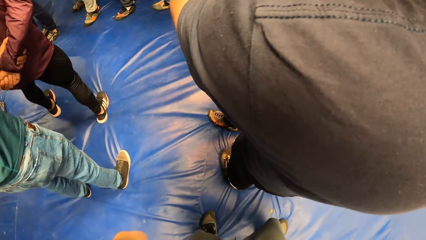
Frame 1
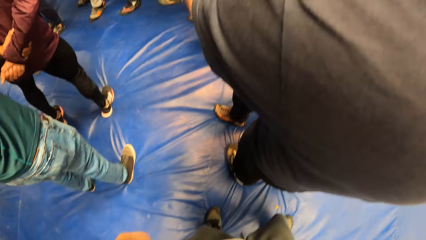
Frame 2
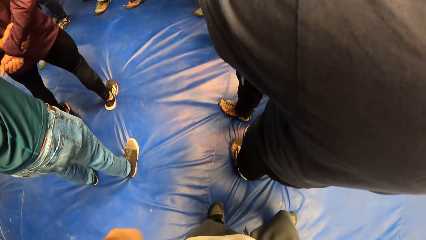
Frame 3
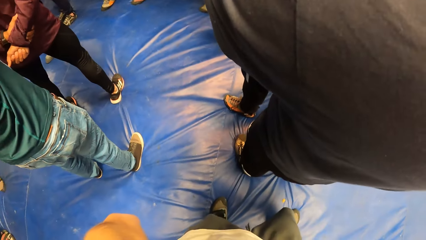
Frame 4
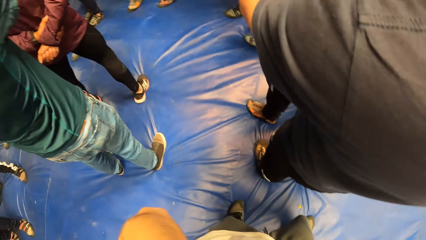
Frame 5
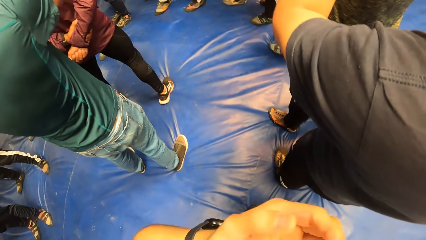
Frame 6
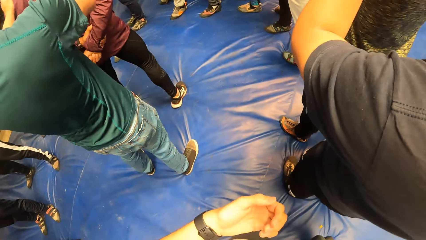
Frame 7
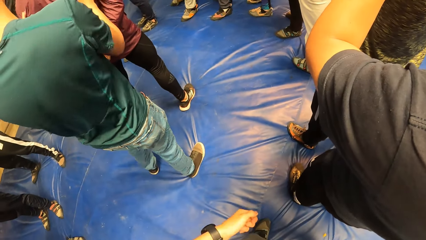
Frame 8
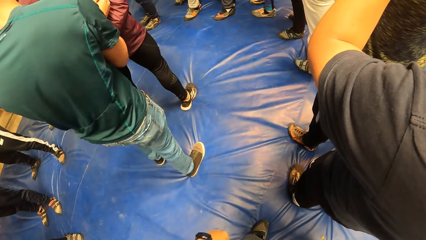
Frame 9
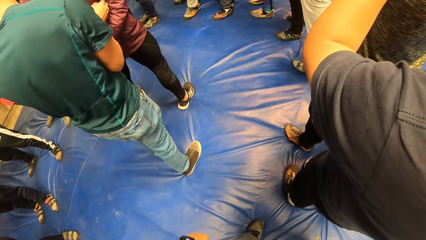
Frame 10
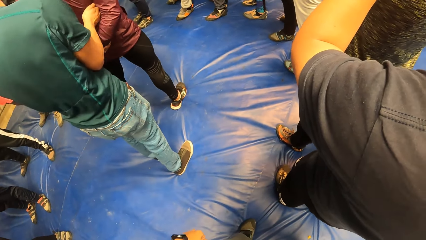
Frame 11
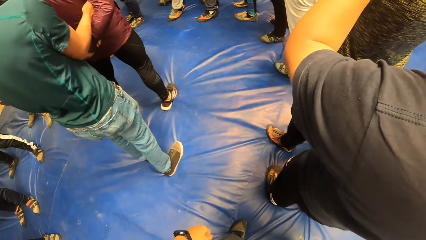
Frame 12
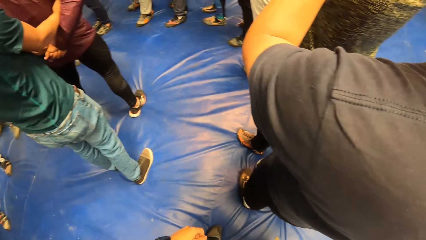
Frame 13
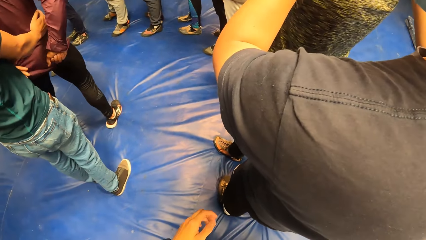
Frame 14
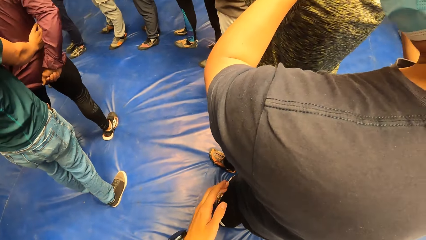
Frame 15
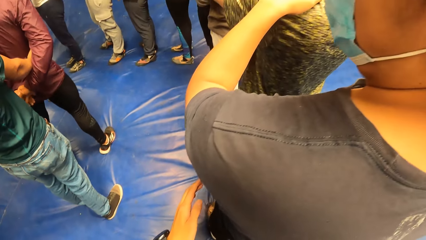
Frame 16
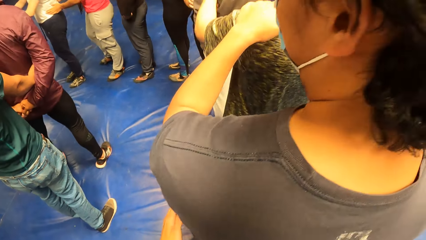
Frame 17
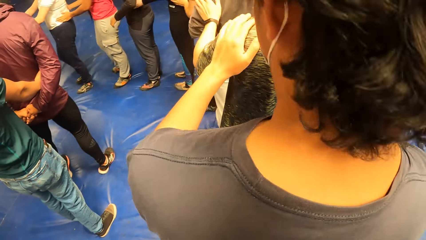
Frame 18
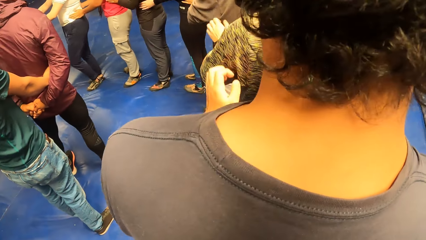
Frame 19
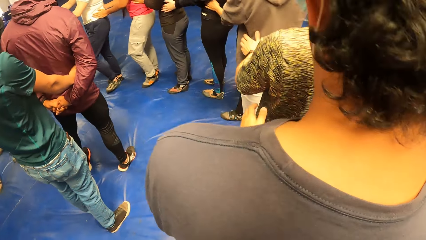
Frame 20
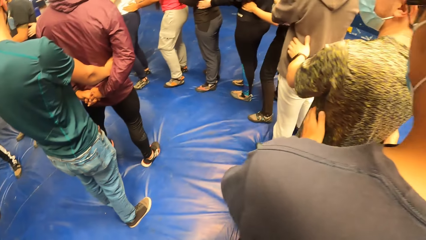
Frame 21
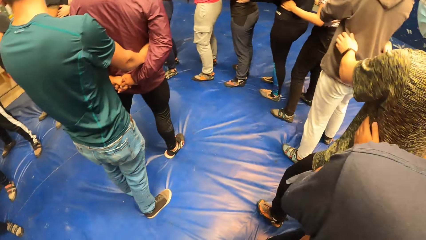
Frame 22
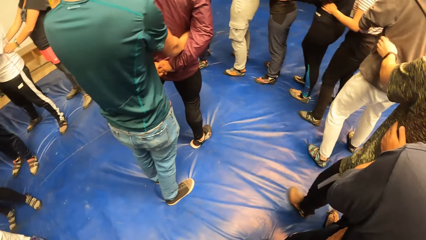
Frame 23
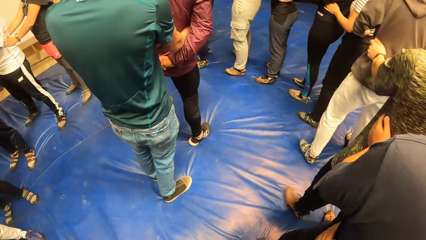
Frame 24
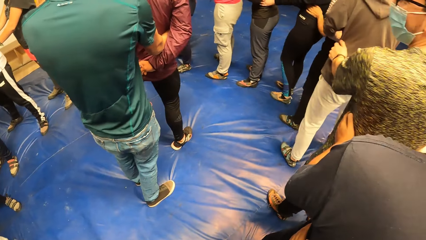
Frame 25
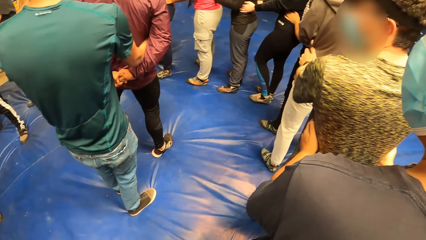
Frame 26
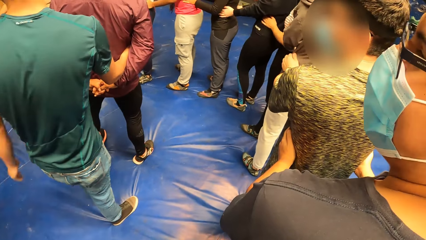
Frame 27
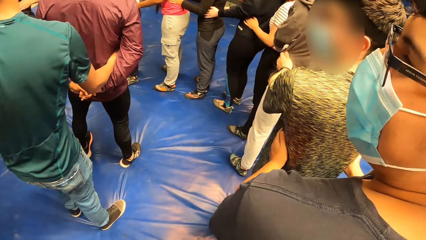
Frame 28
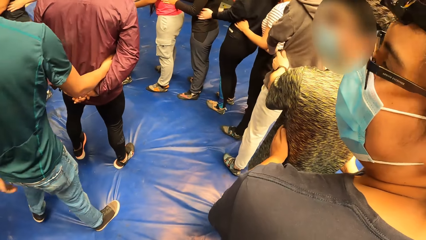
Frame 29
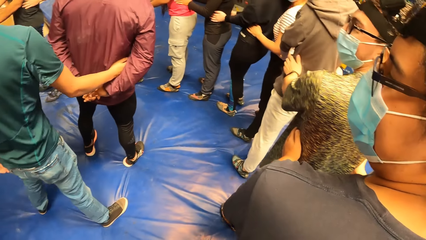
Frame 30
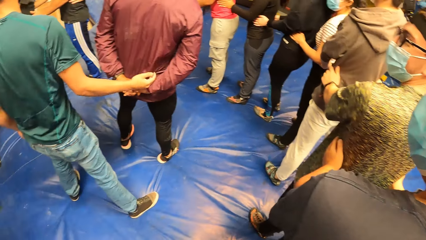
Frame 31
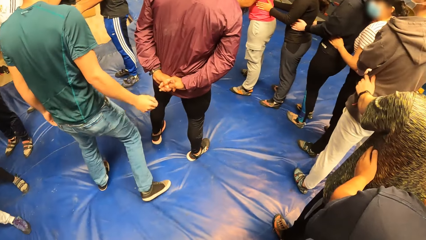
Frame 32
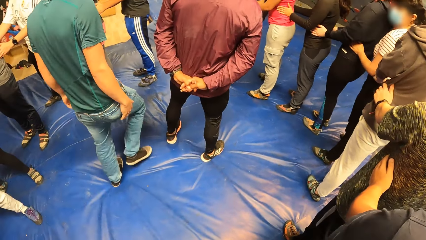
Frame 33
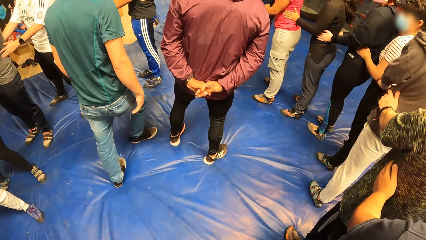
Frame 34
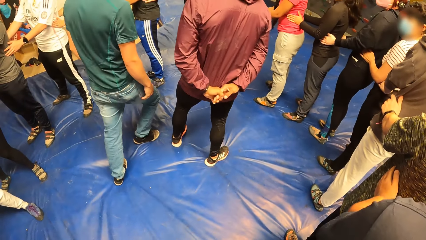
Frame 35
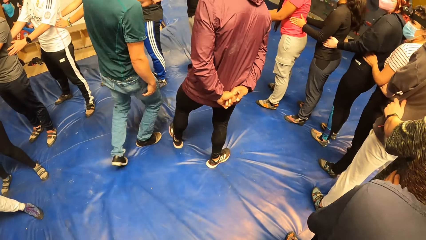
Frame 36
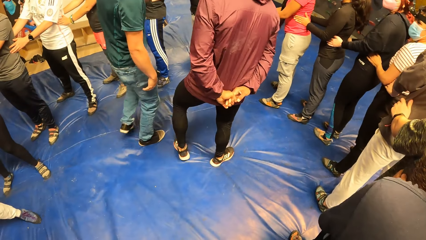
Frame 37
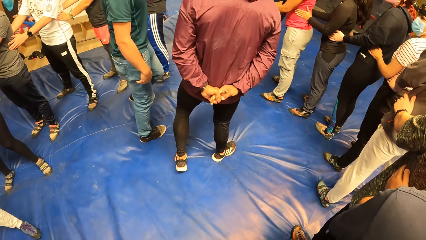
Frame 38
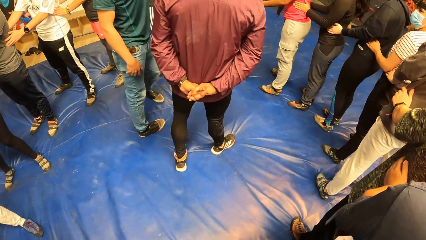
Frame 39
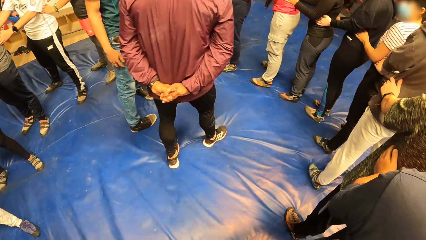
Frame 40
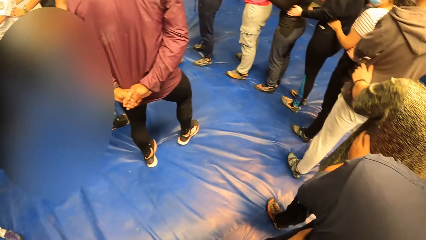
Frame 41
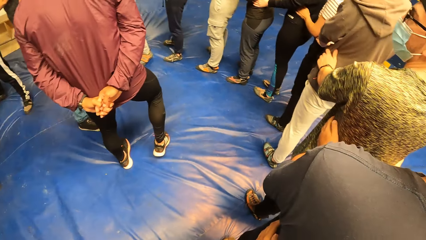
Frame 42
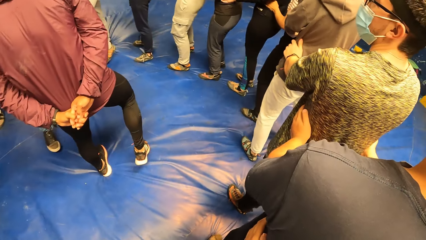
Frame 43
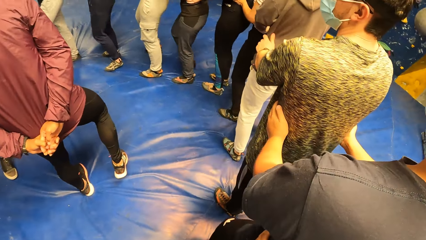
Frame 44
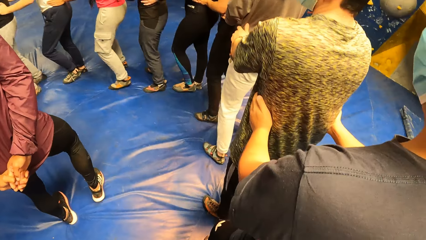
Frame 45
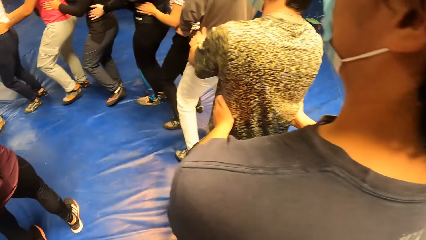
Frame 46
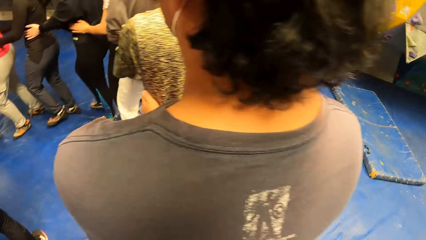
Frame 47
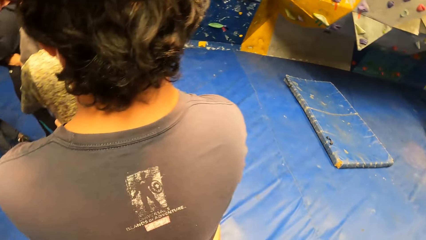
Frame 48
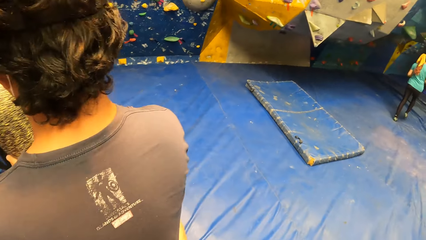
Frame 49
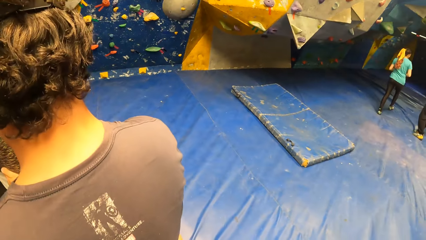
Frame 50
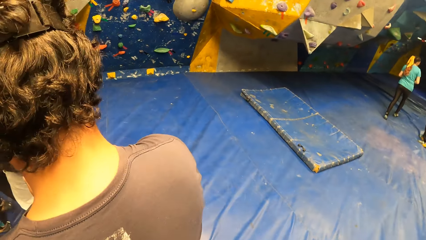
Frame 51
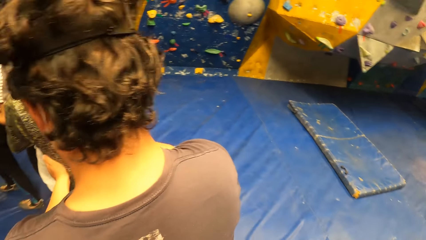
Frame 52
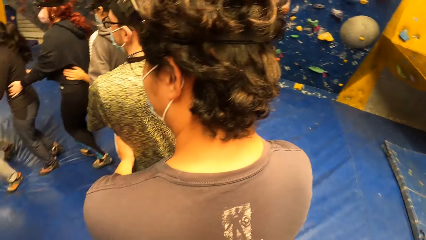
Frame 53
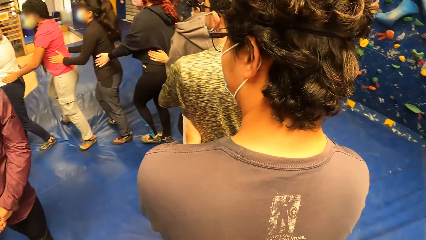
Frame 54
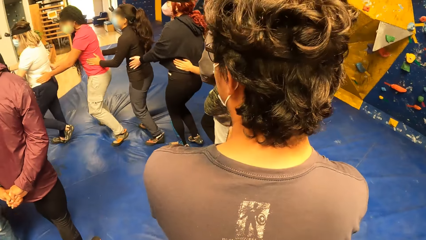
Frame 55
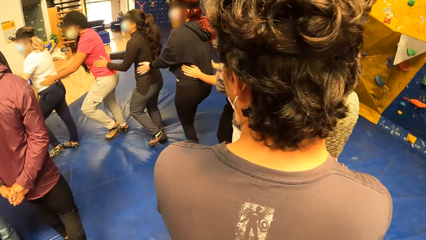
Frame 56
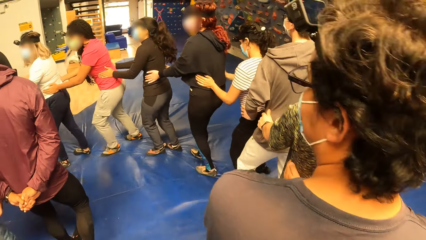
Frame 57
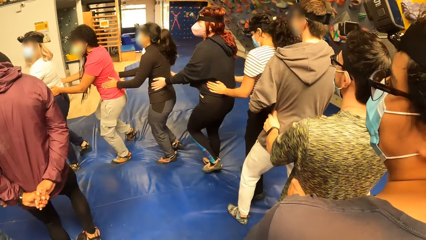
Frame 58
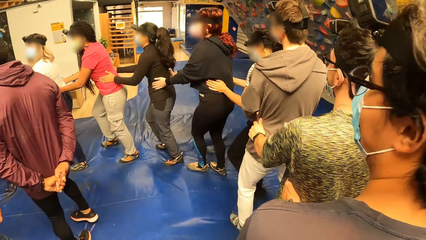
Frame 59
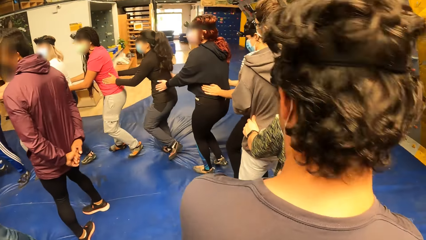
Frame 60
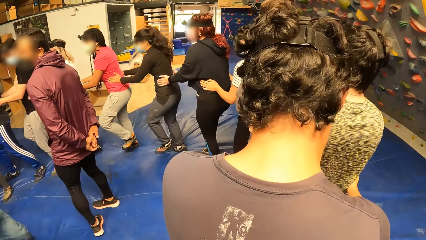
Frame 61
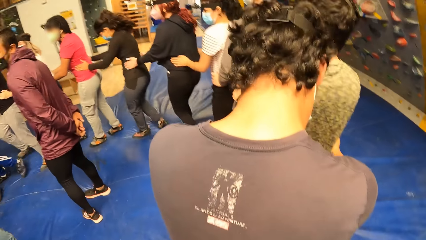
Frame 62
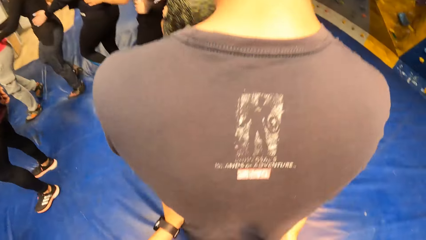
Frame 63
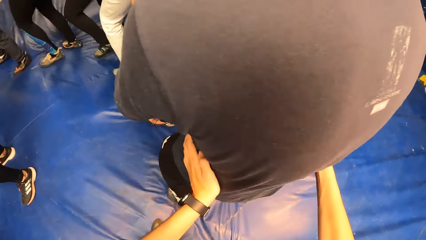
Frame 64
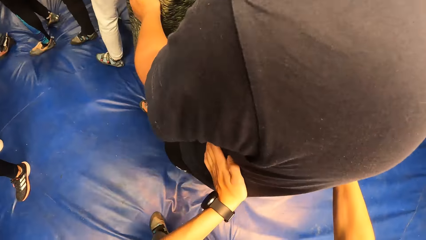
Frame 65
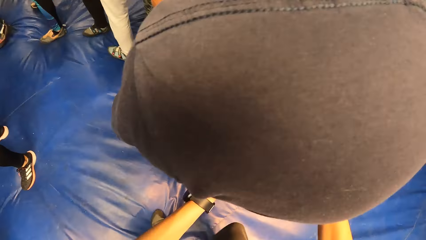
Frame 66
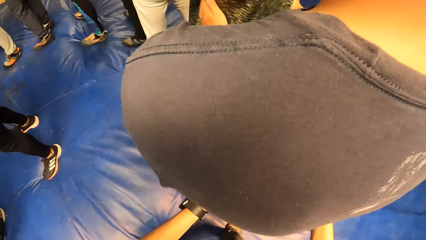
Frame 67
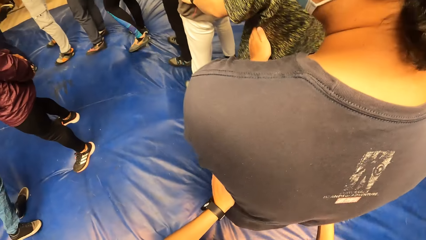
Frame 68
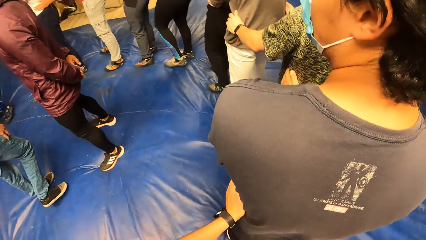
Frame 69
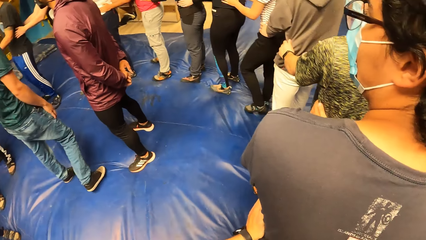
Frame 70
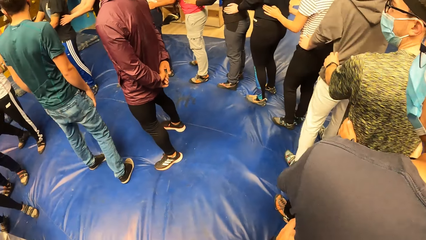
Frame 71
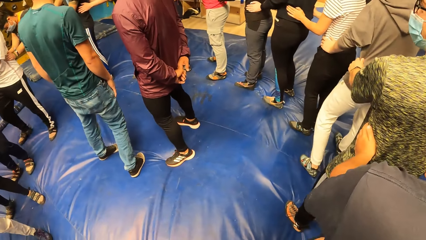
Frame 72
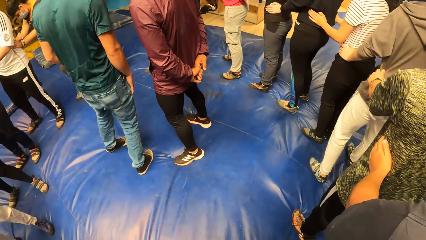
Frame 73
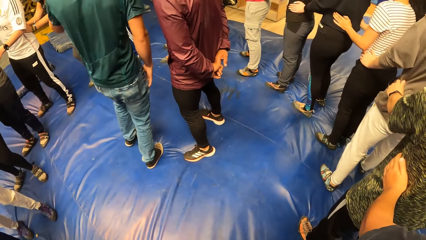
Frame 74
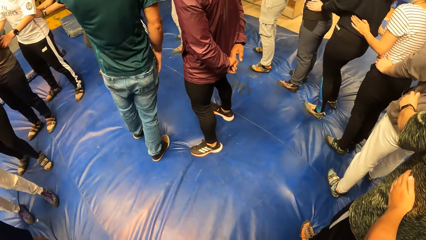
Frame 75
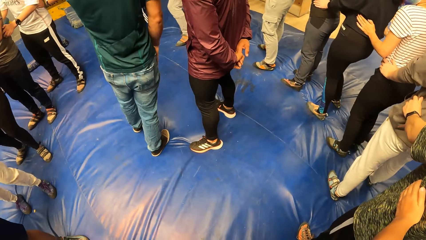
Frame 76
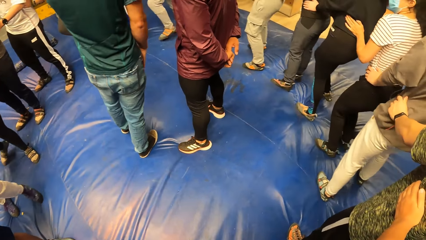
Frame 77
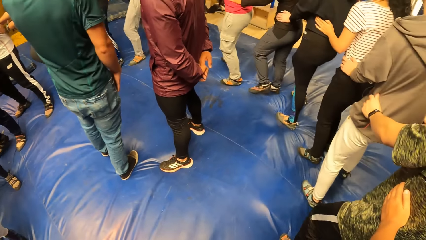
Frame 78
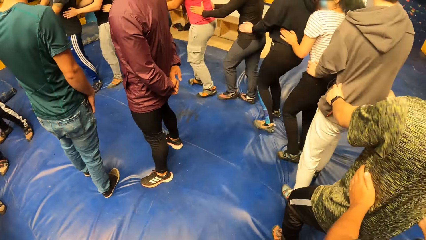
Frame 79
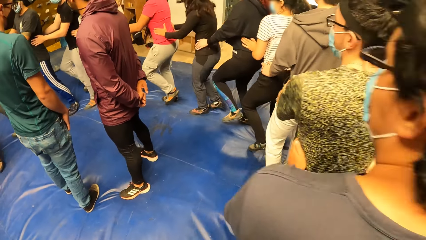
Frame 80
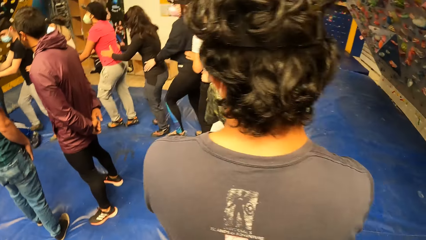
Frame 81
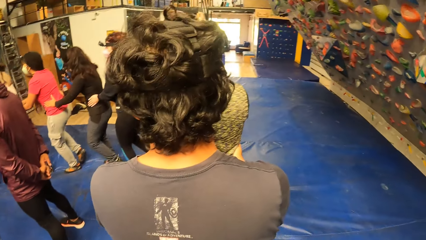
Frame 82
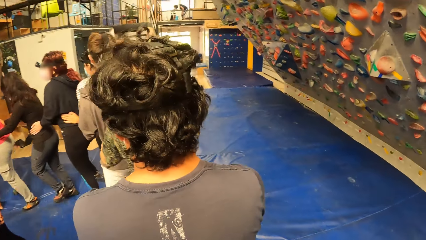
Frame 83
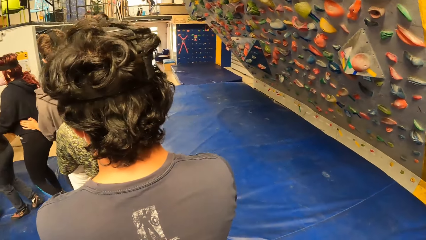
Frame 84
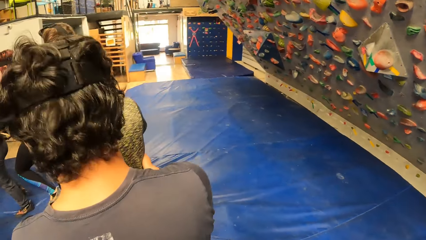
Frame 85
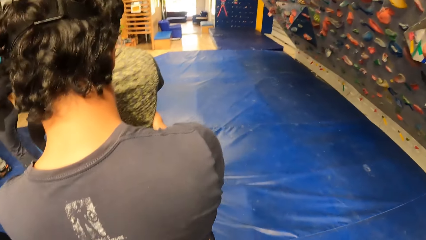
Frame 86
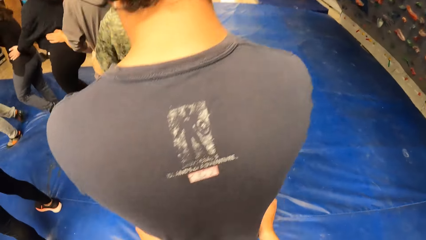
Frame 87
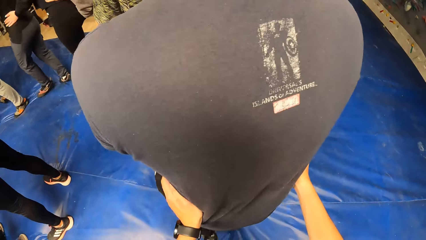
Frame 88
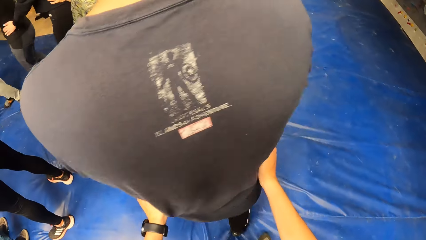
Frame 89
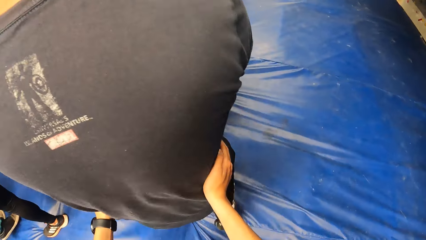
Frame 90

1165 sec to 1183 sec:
The camera wearer moves her hands. A man holds another man with both hands. The camera wearer holds a third man with both hands. A fourth man places his left hand on a fifth man's body. The third man holds the fourth man with both hands. The camera wearer looks at the instructor. She jogs with a group of people with her hands on the third man. The third man jogs with the group of people with his hands on the fourth man. The camera wearer dances in the room. She looks at the instructor. She dances in the room.
